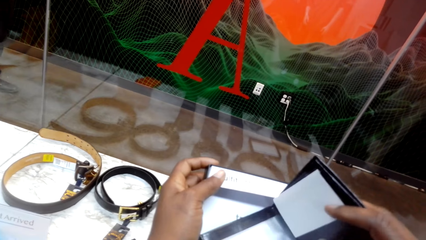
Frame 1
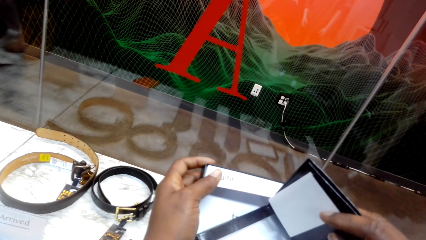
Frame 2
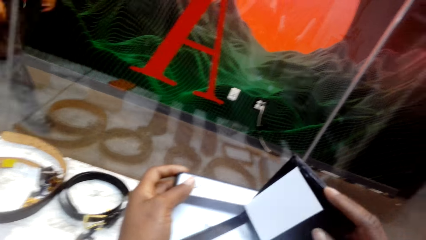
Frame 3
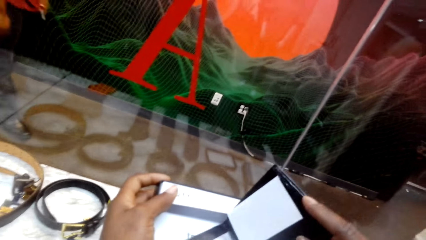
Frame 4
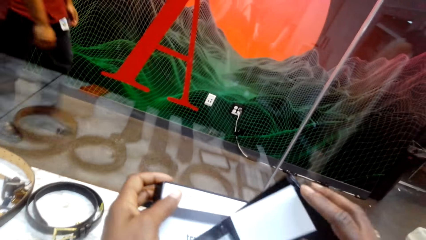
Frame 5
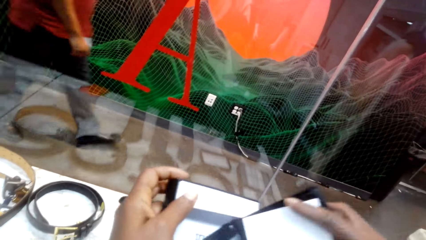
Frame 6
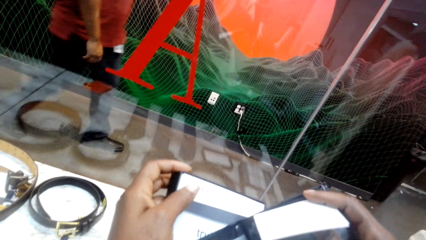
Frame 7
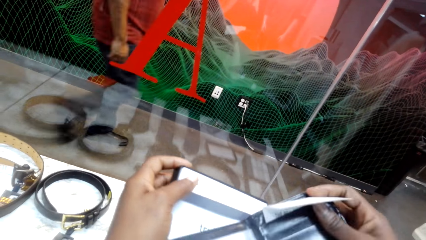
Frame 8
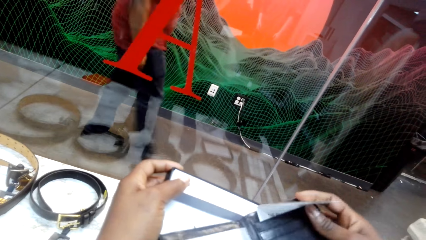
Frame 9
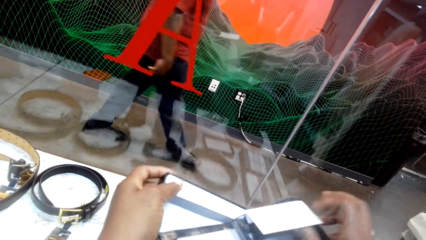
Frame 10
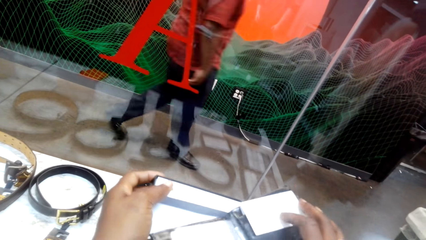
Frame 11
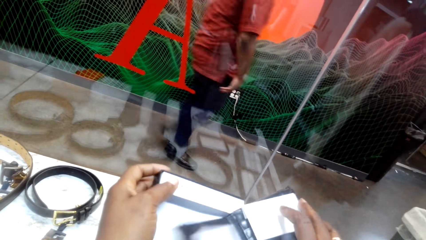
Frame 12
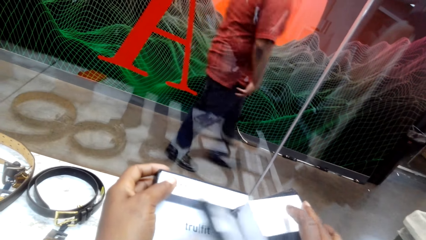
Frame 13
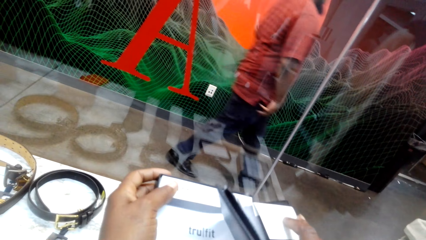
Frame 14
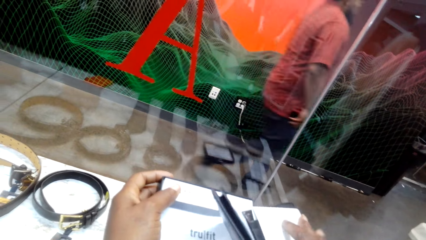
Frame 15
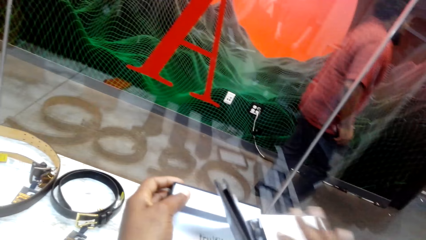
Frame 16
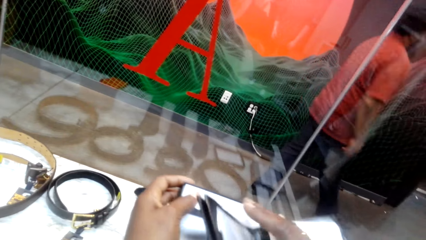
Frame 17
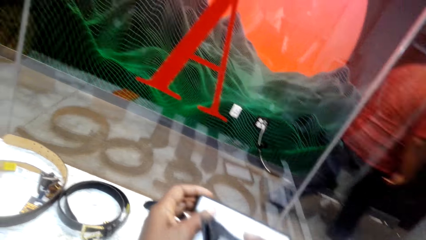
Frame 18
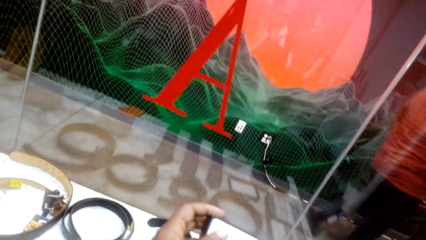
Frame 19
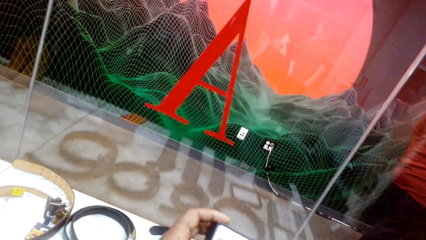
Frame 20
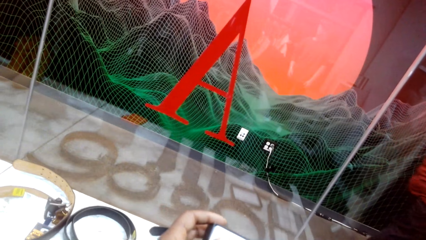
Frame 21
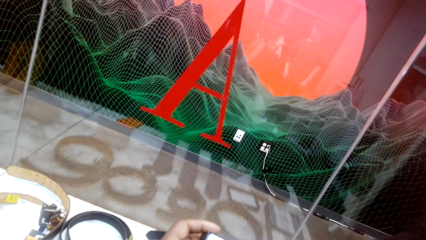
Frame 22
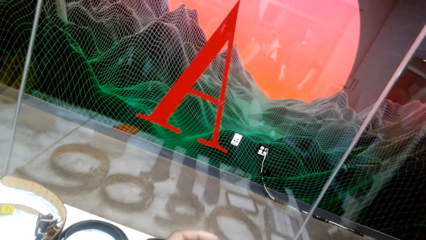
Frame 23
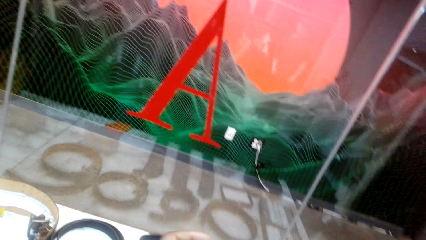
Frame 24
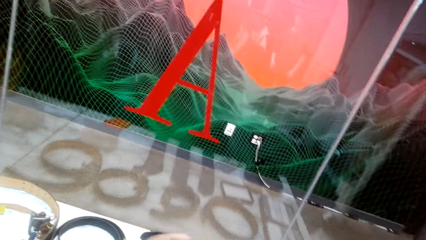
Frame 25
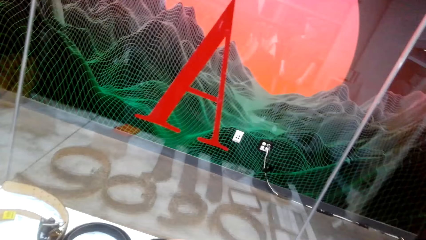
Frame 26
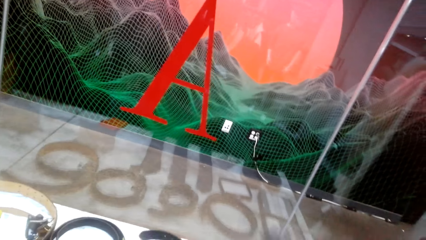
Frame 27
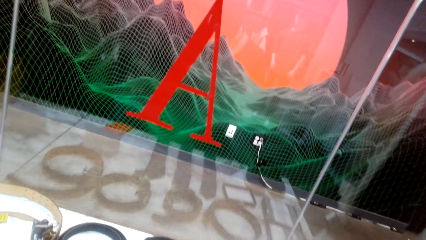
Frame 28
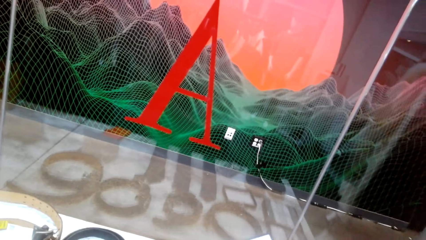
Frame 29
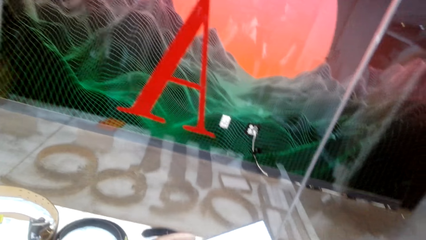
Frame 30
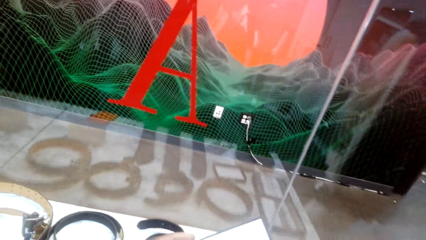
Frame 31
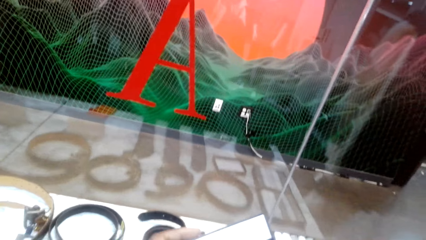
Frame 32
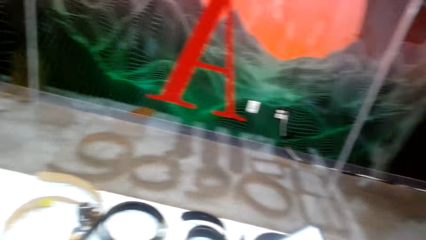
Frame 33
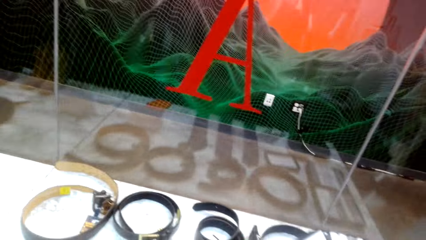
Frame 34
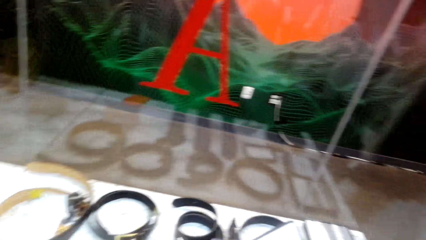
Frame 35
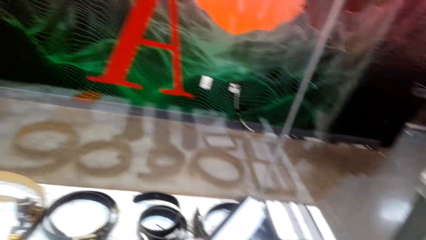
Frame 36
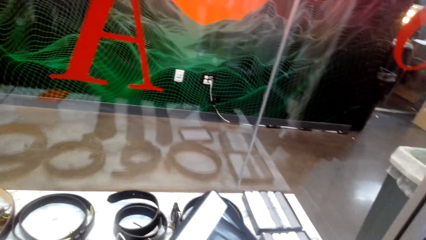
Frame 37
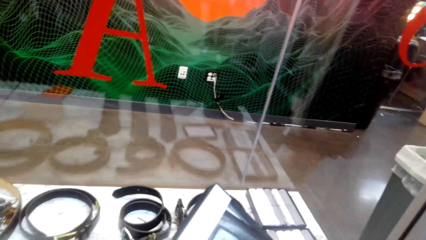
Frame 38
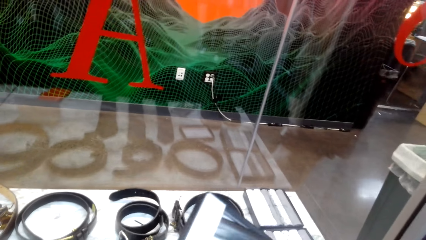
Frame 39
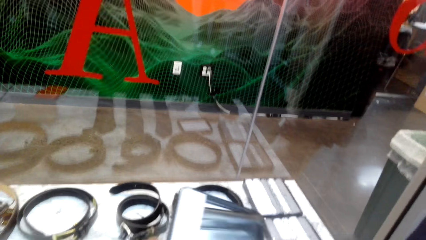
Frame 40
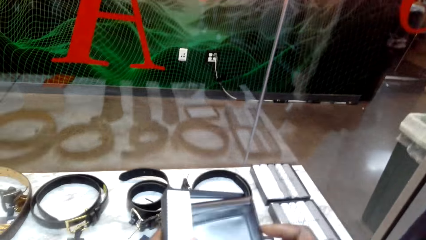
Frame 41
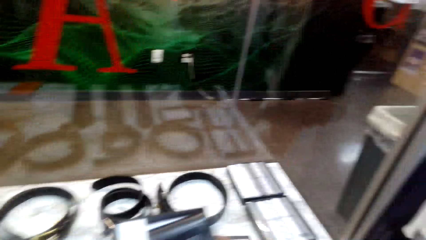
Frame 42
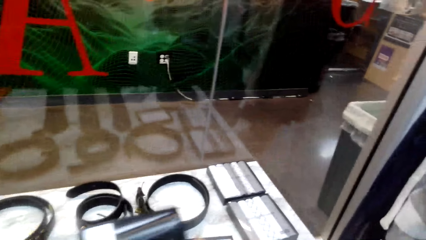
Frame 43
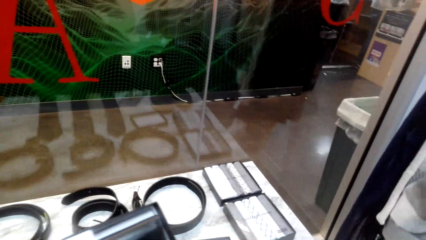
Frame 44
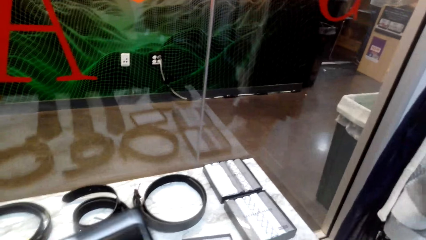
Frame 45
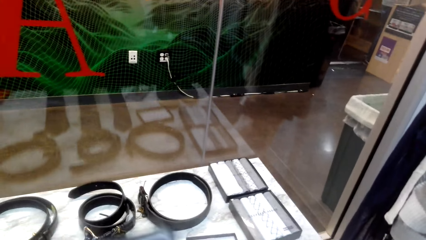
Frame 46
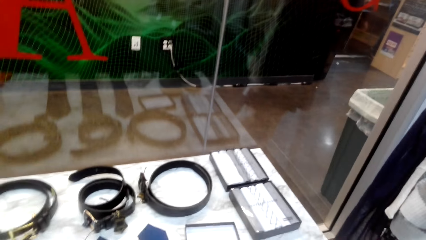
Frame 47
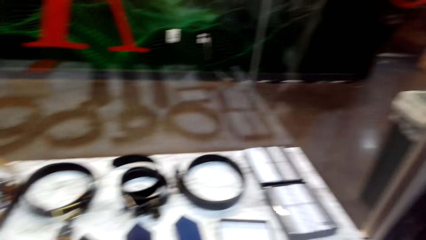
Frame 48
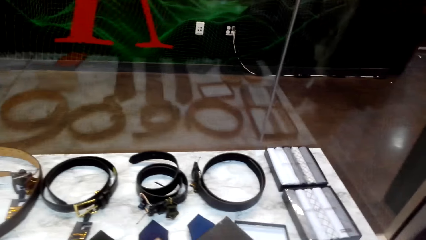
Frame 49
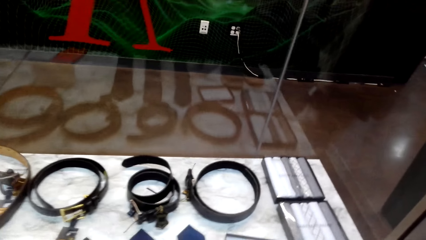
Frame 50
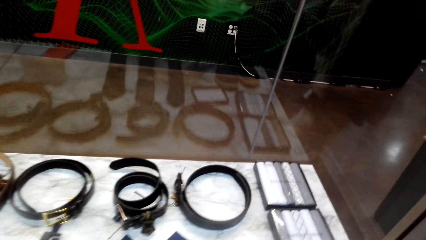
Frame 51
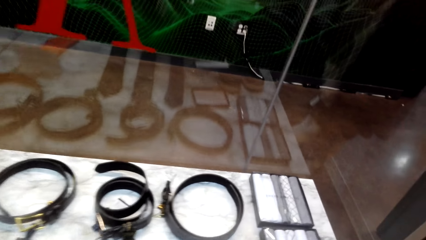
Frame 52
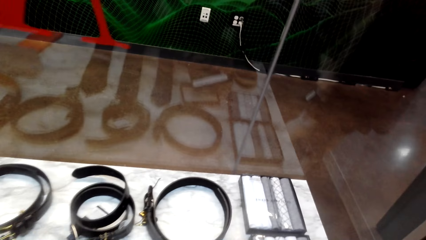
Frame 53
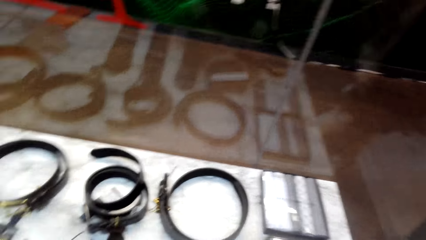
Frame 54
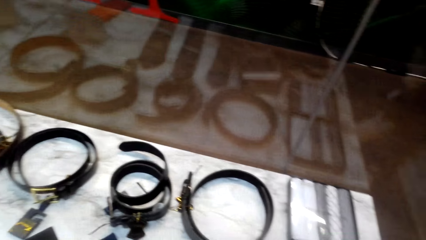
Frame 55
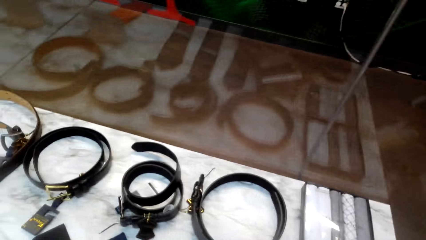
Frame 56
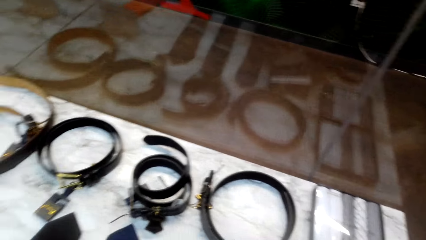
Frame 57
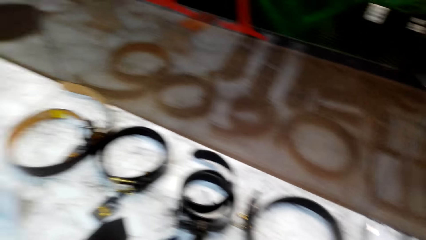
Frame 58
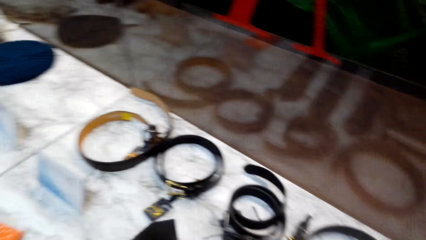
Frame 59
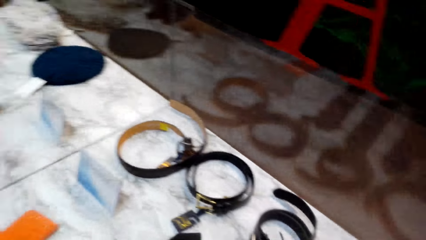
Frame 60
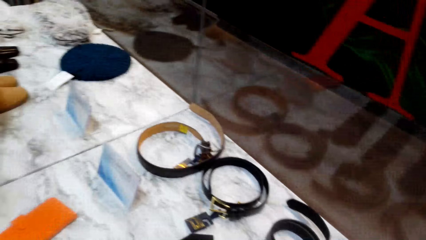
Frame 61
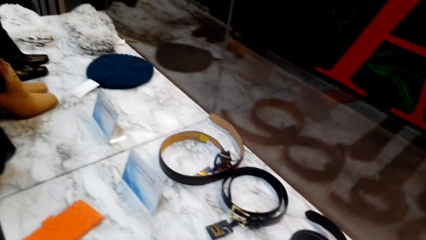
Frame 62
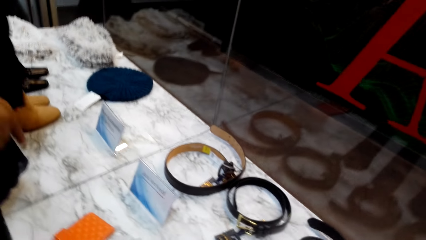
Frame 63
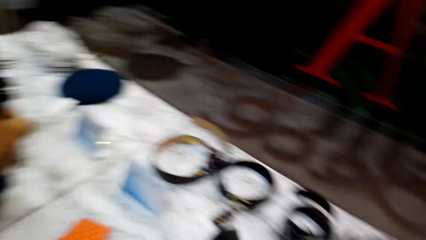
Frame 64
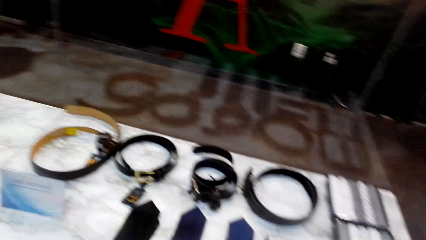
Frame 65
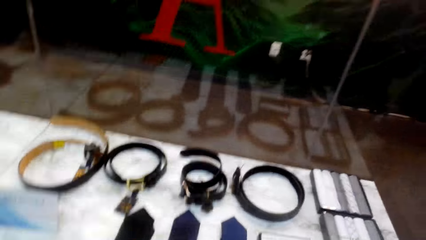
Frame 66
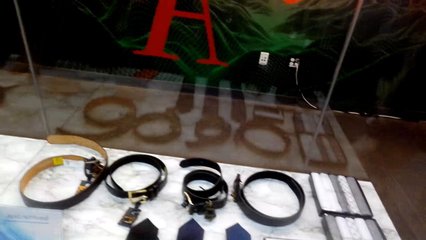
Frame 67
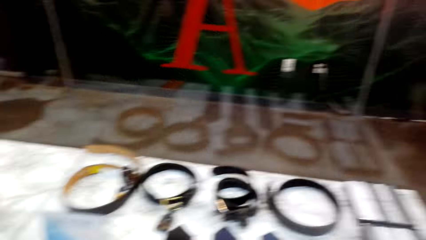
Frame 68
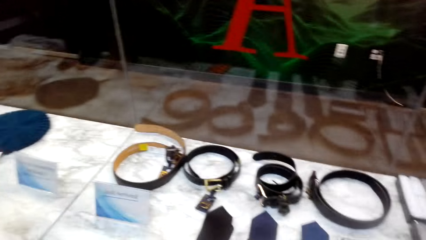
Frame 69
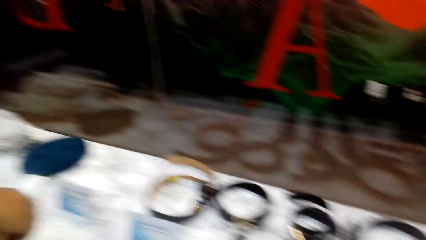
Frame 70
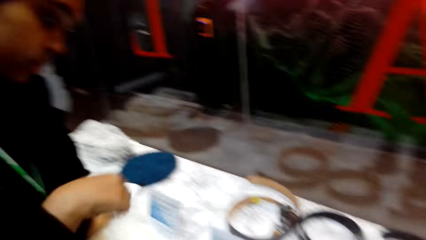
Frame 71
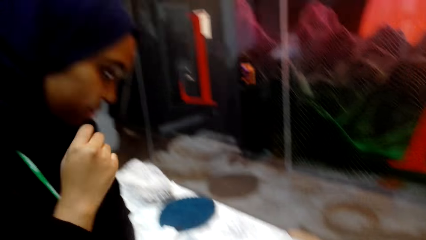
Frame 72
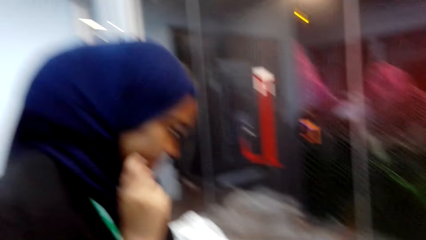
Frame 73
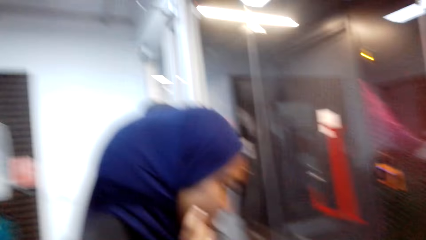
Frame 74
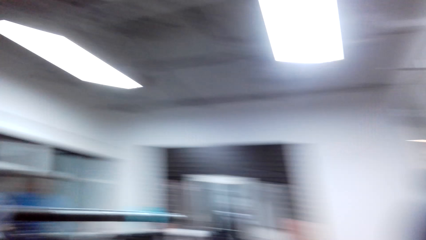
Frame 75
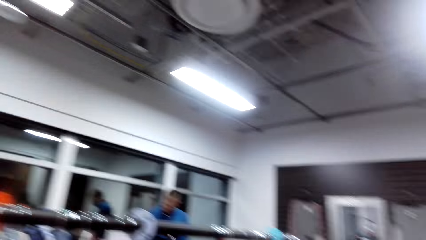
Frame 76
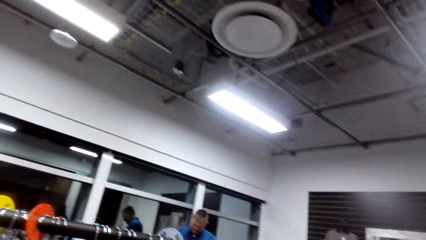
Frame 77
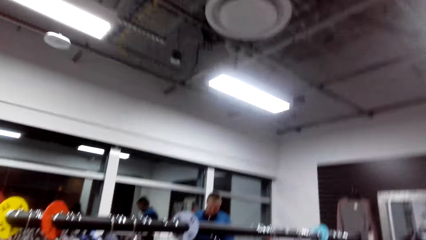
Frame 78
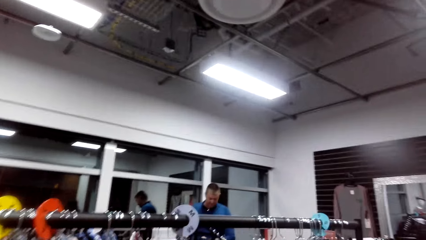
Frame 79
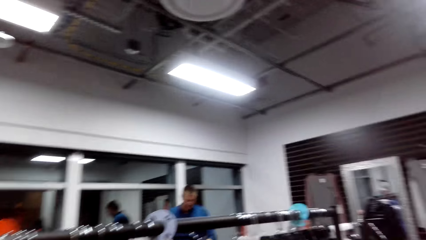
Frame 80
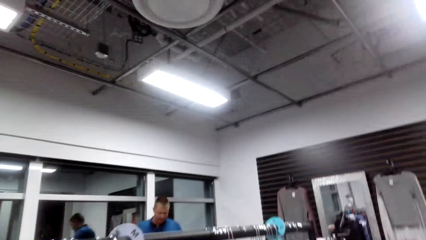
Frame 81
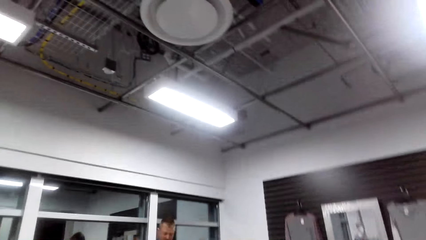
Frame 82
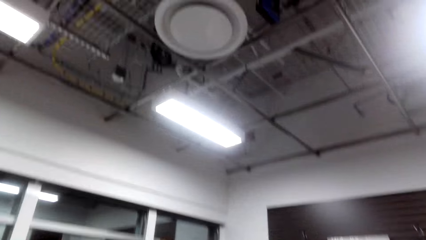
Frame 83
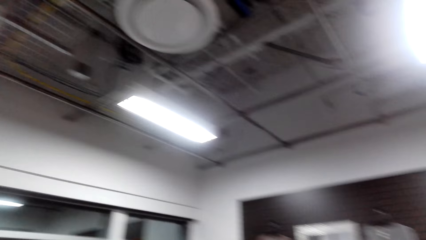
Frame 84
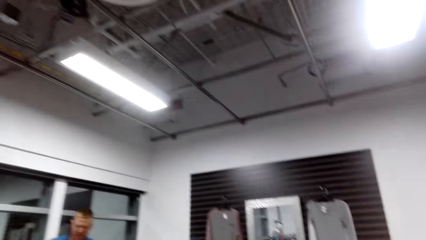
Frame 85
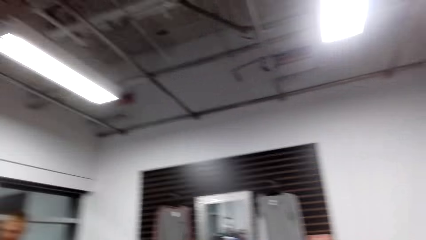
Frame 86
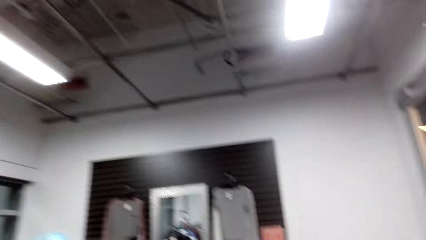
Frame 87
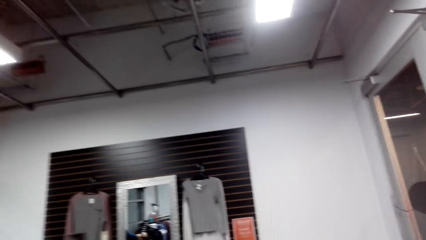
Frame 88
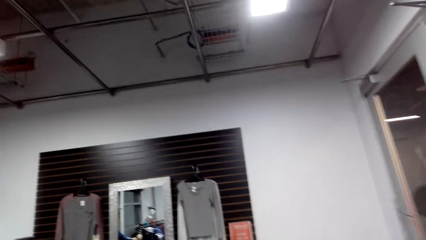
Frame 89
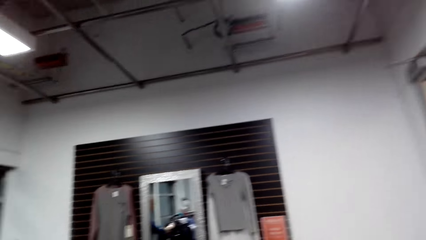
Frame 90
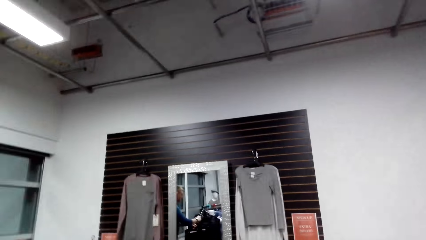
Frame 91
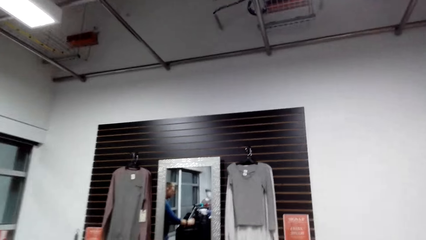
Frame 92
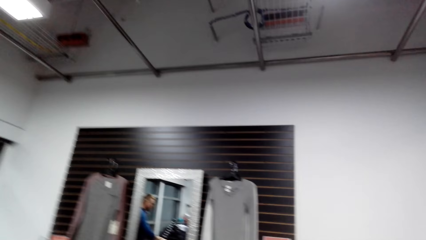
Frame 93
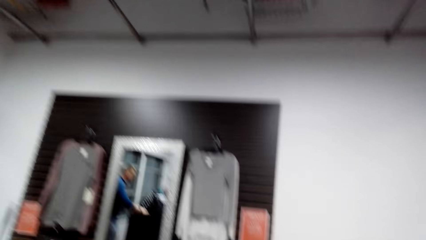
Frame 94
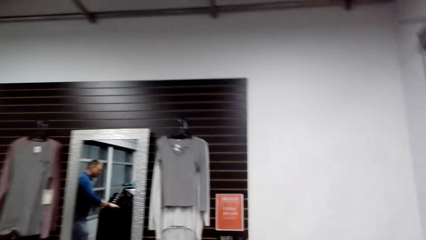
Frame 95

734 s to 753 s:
A person walks around. A lady raises a hand.
